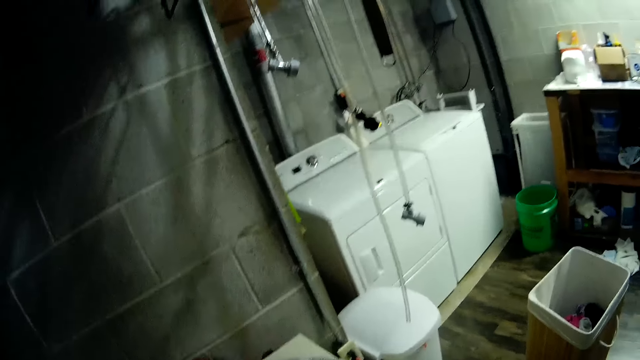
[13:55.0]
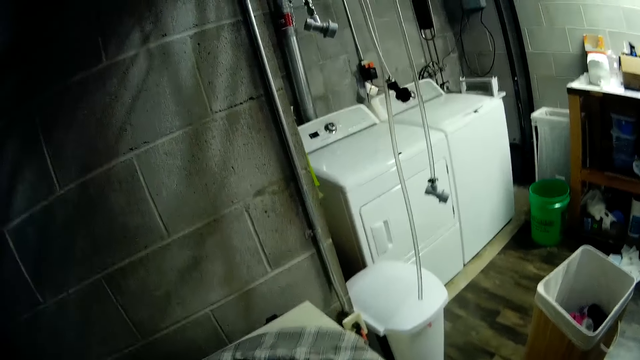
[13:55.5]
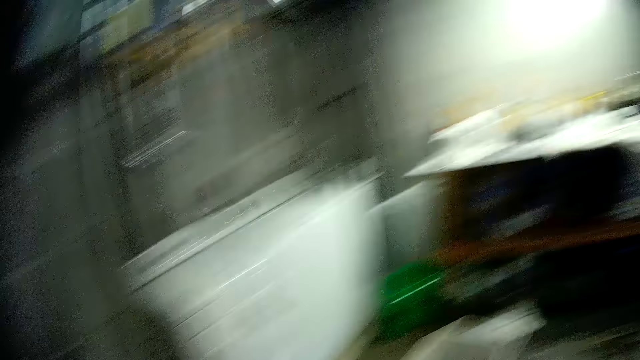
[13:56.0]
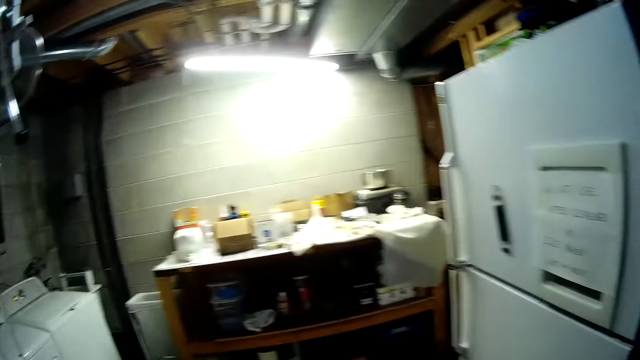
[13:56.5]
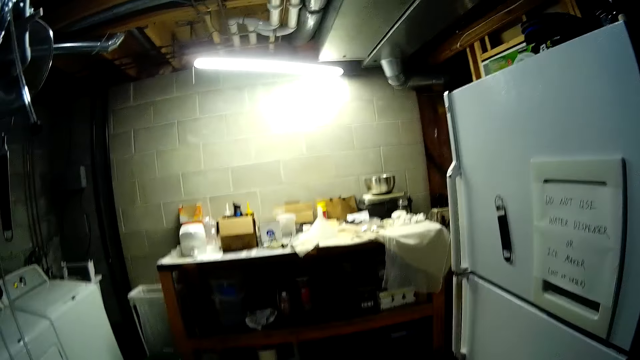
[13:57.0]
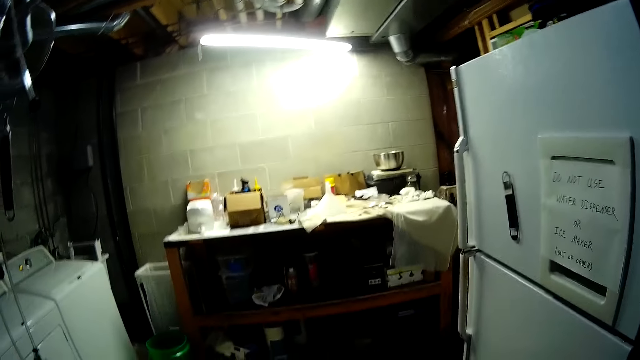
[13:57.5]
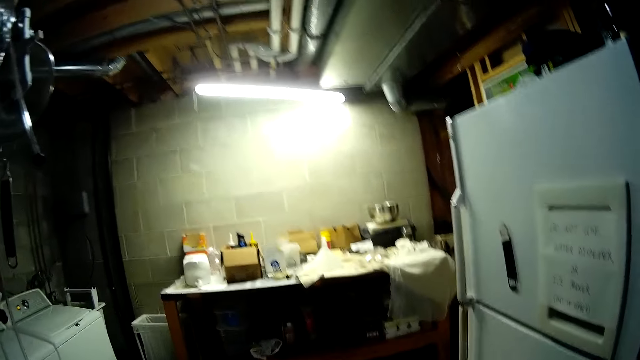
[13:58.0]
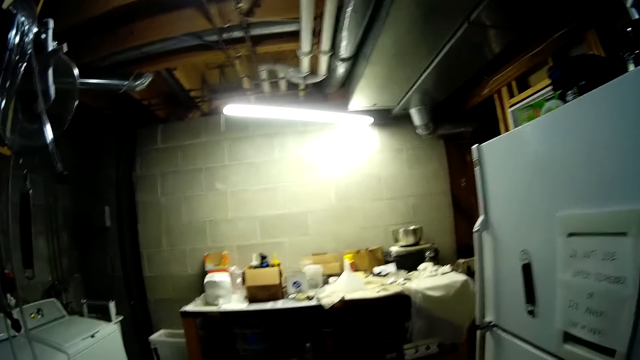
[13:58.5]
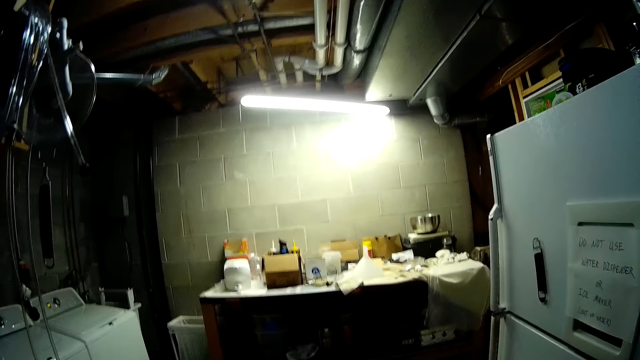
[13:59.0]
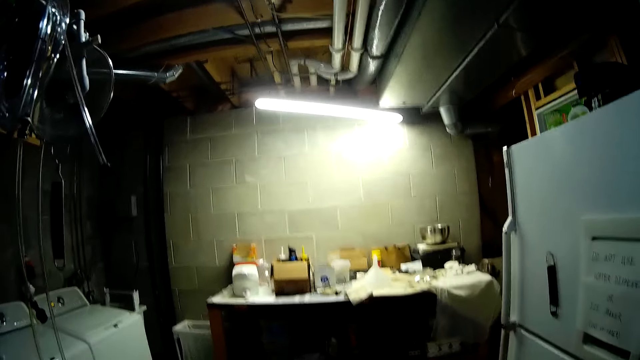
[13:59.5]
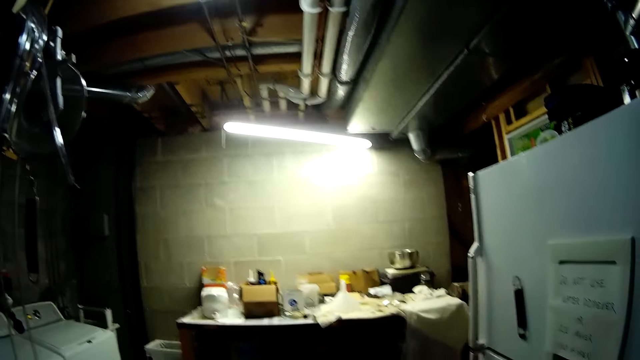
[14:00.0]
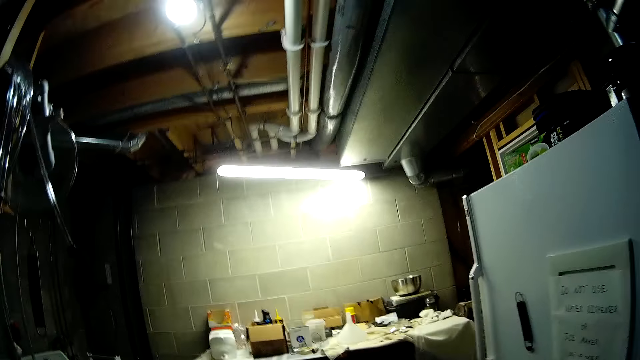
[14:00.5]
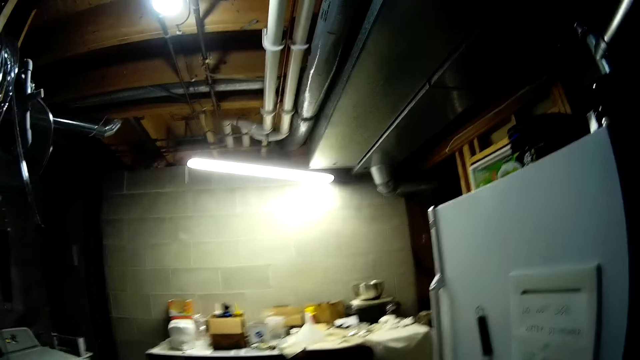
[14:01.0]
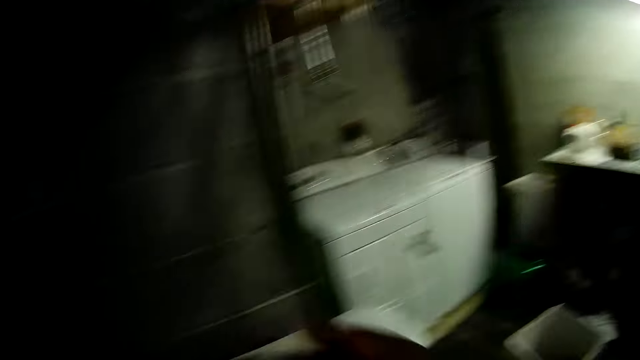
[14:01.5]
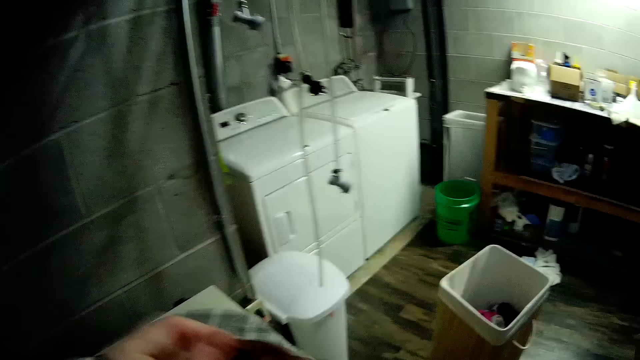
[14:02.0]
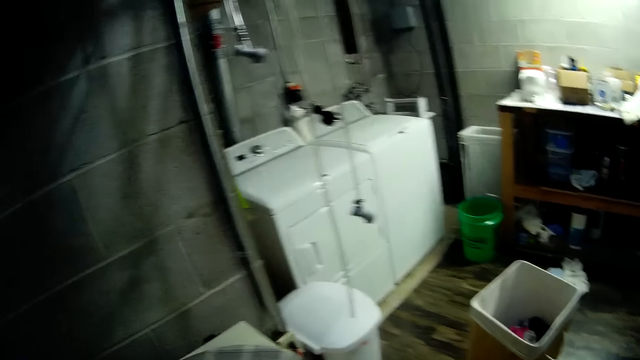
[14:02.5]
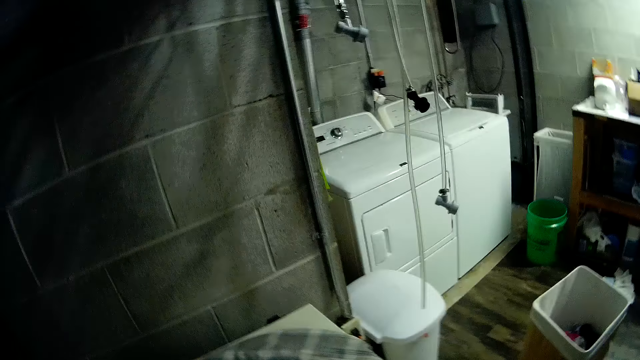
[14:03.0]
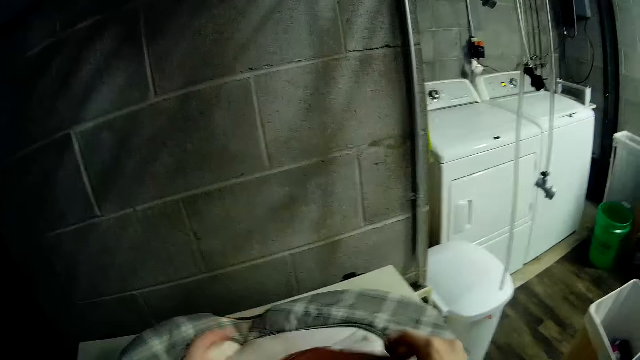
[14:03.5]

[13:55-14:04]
The camera wearer folds the cloth.

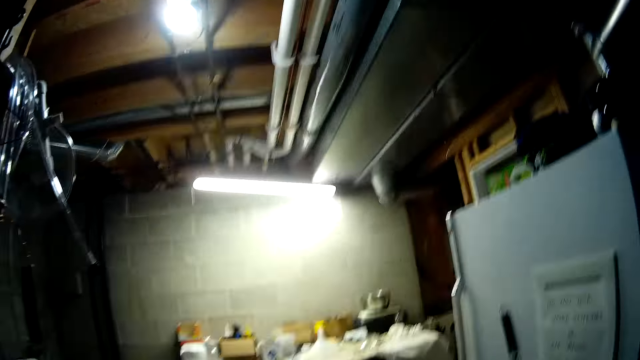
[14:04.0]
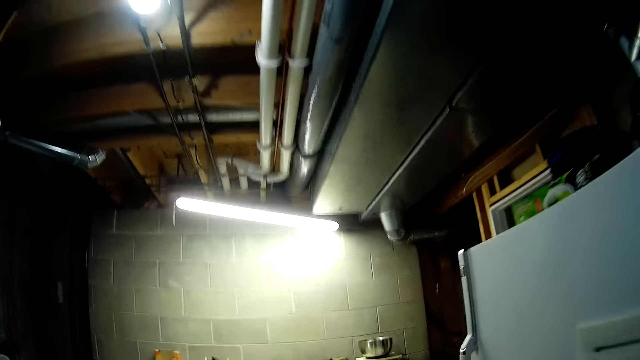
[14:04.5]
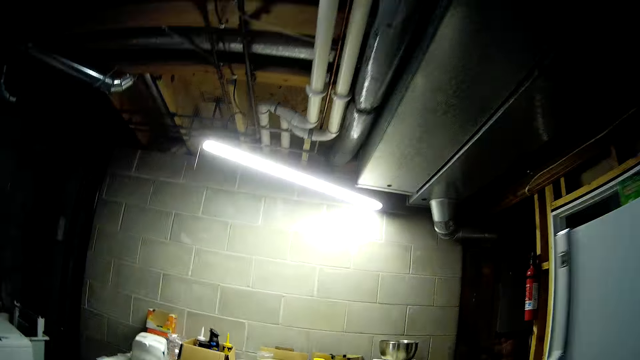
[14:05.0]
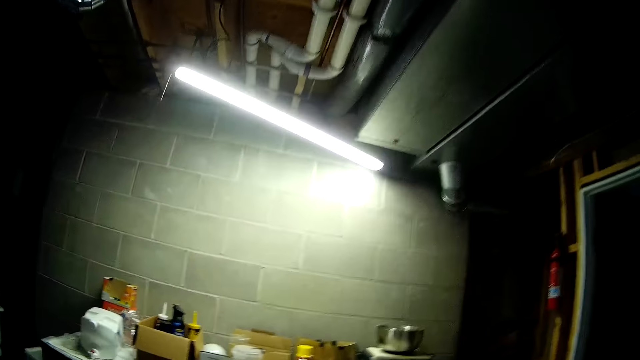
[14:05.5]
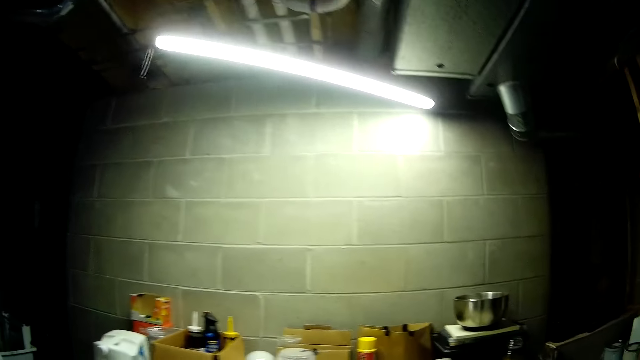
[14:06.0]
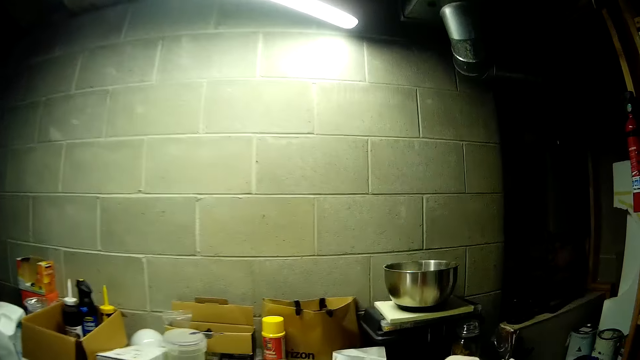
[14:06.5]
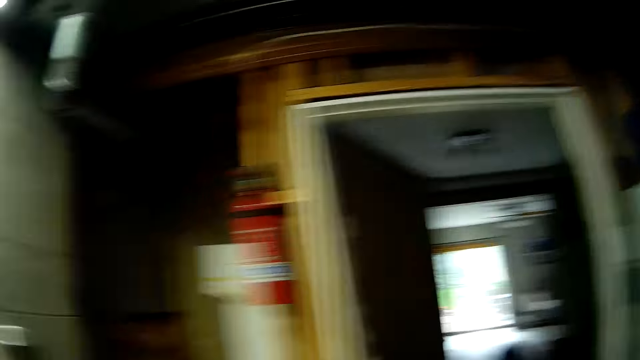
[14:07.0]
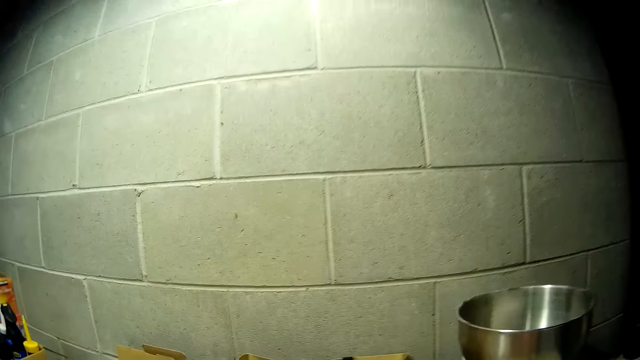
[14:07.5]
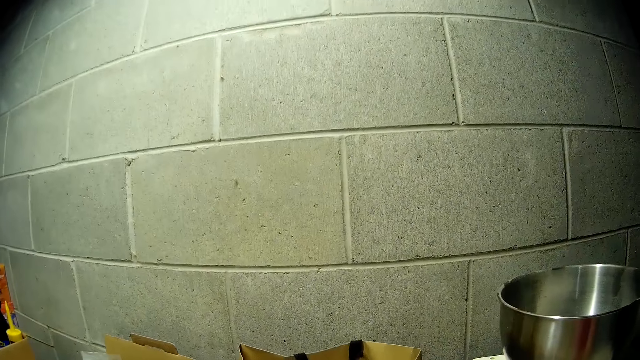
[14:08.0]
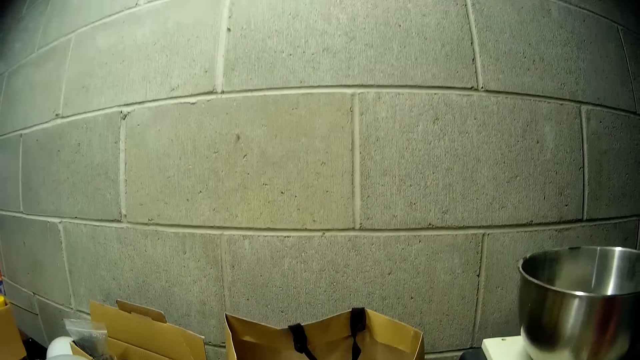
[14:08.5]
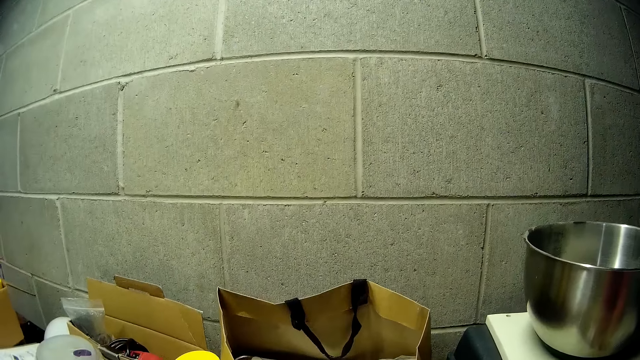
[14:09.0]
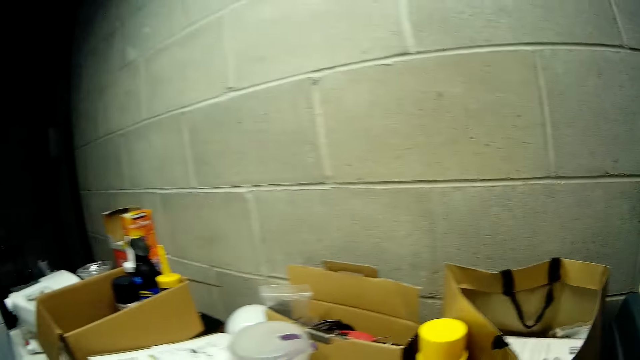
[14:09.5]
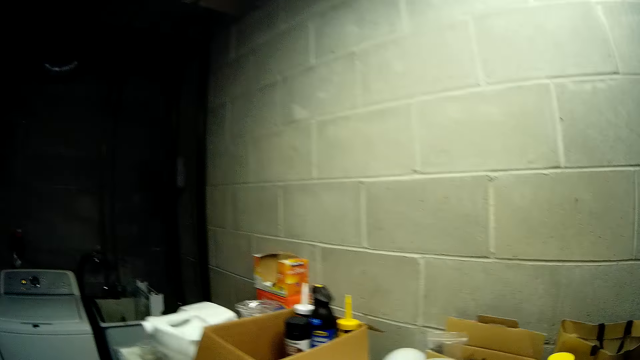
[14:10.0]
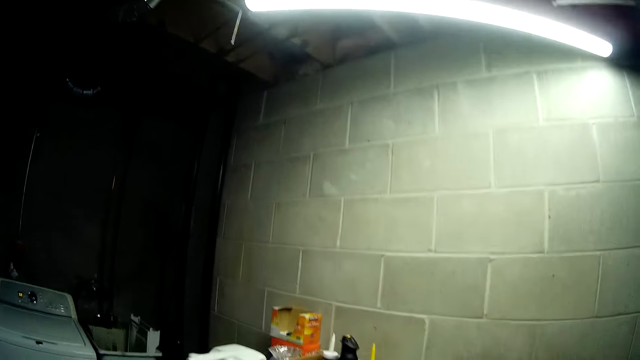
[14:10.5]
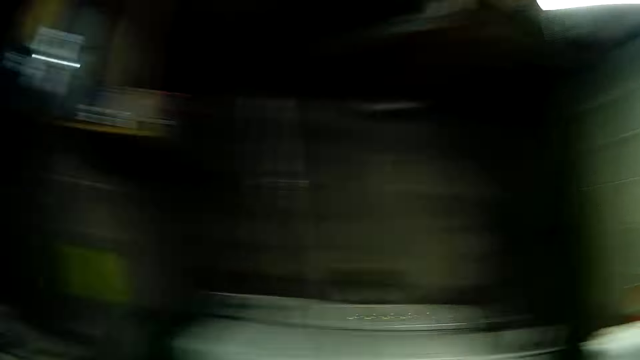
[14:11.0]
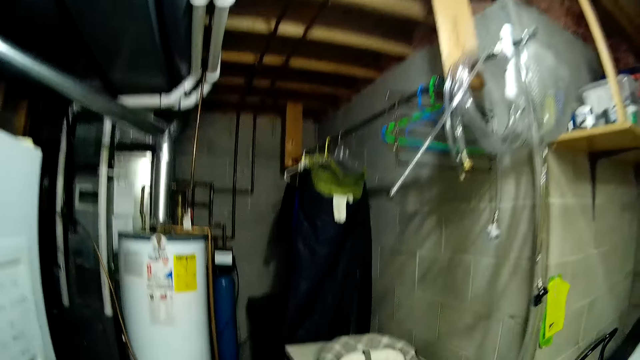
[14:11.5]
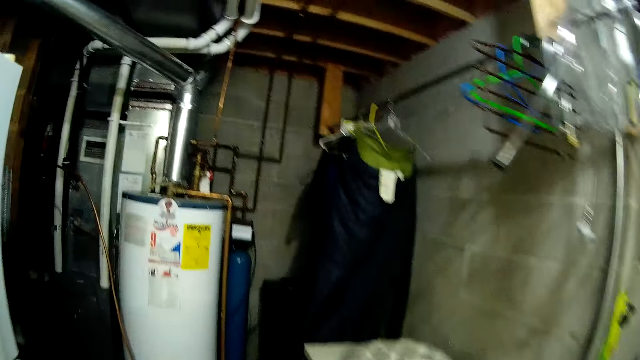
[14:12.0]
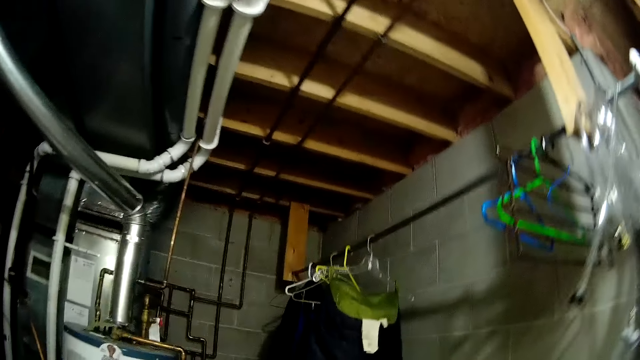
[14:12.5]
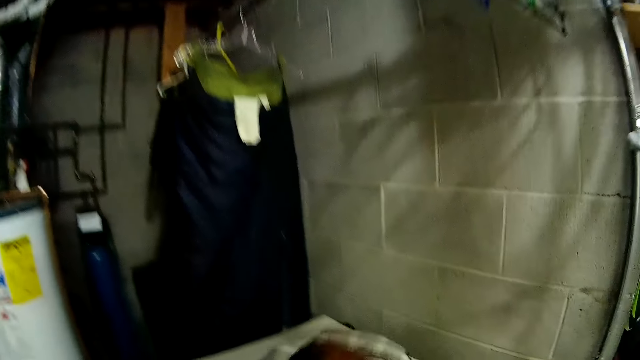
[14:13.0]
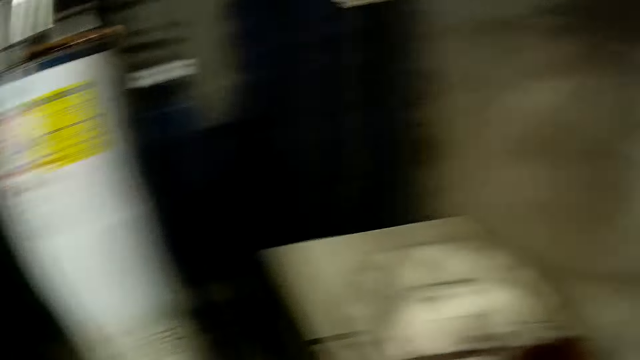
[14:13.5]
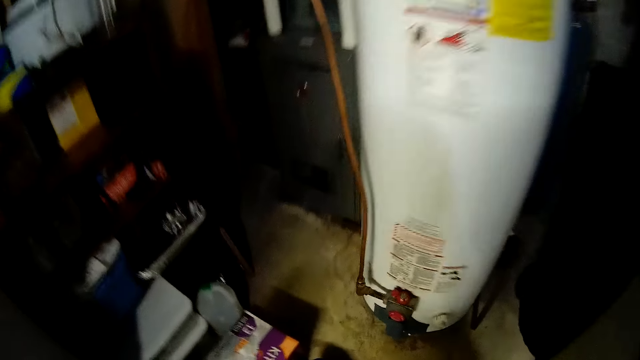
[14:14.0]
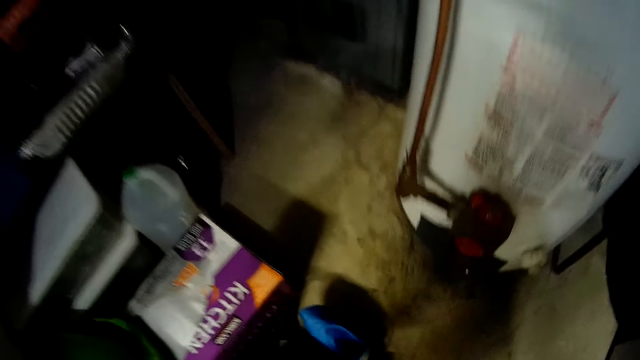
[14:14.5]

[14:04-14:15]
The camera wearer walks towards a table with the brush in her right hand. She walks around the room. She drops the brush on the table with her right hand. She walks towards the drying rack with the bedsheet in both her hands.
